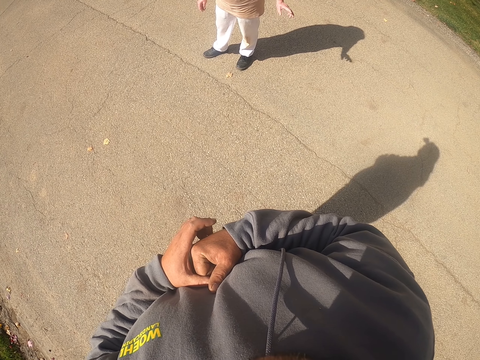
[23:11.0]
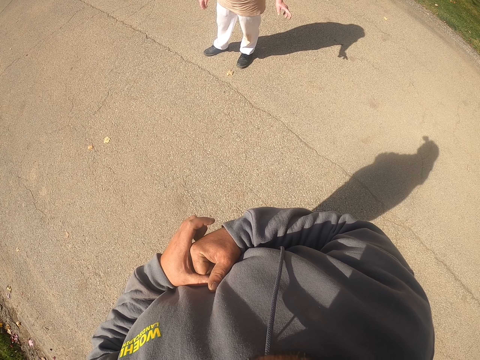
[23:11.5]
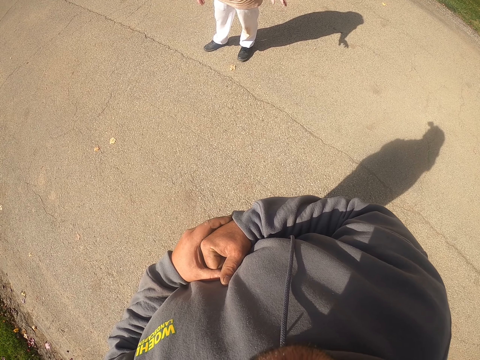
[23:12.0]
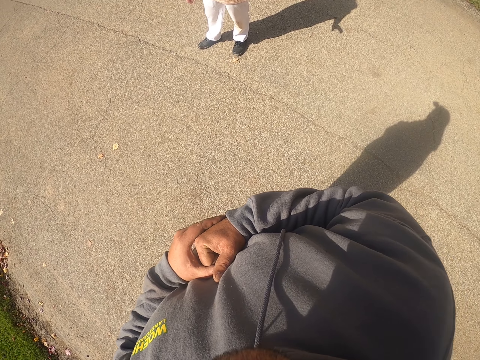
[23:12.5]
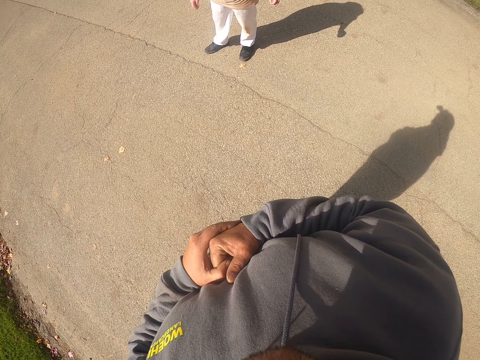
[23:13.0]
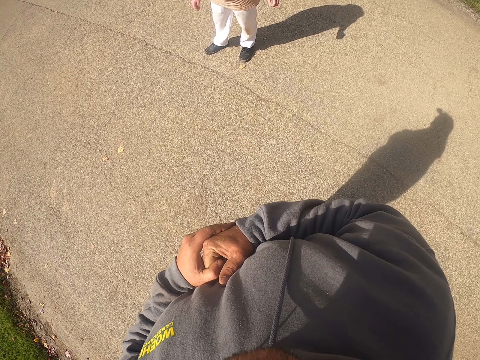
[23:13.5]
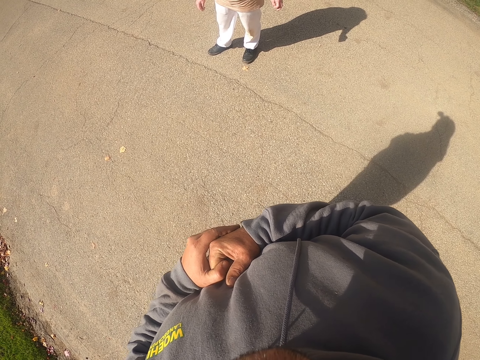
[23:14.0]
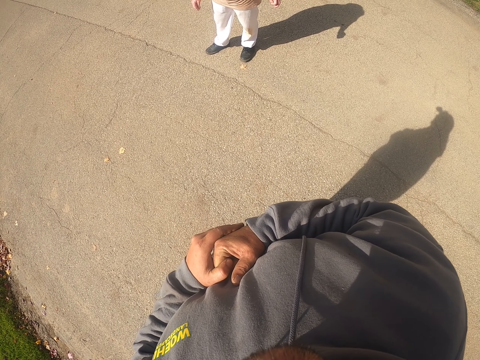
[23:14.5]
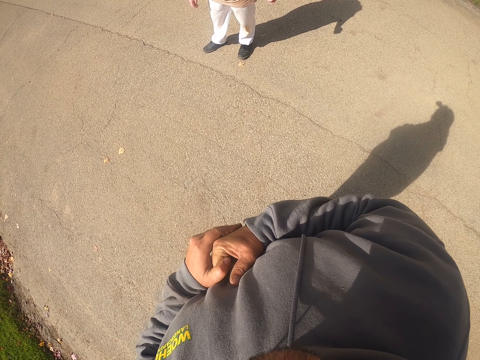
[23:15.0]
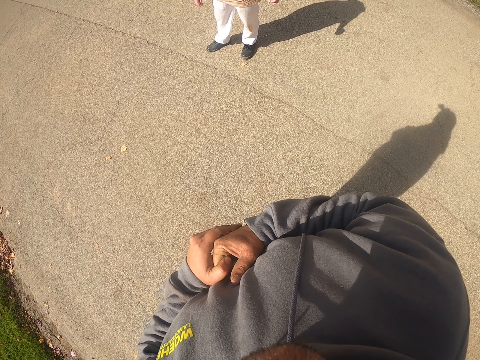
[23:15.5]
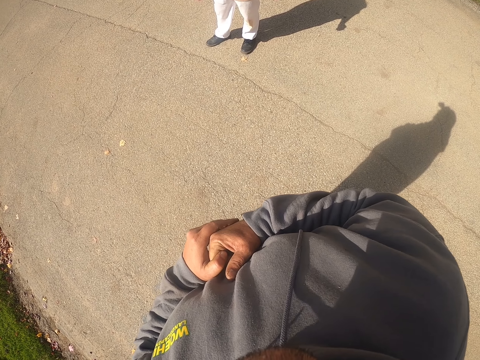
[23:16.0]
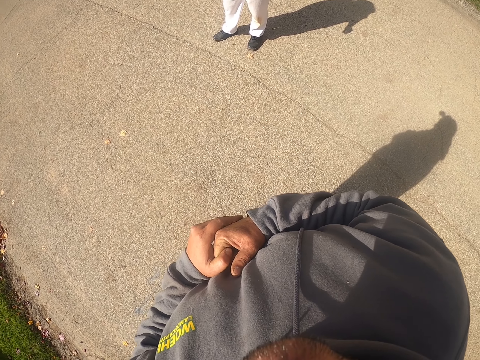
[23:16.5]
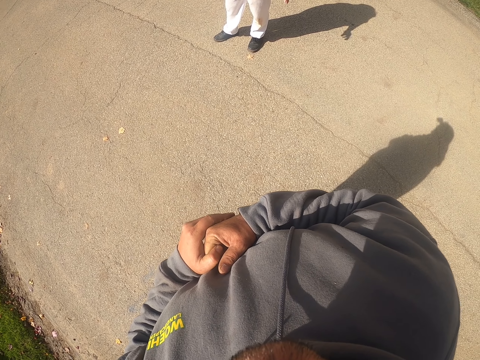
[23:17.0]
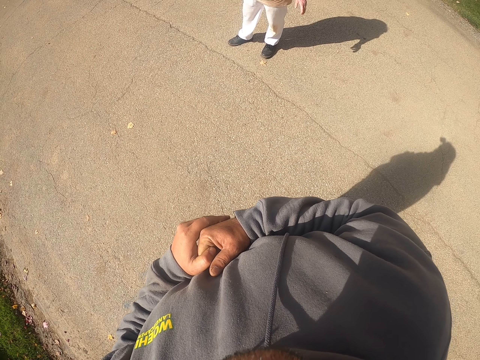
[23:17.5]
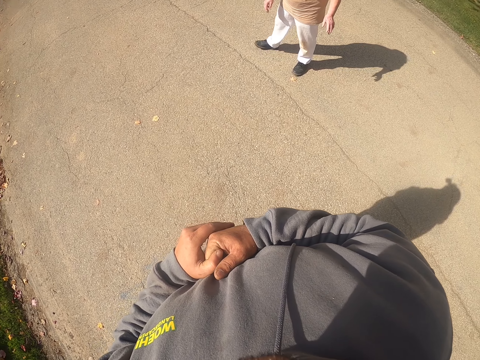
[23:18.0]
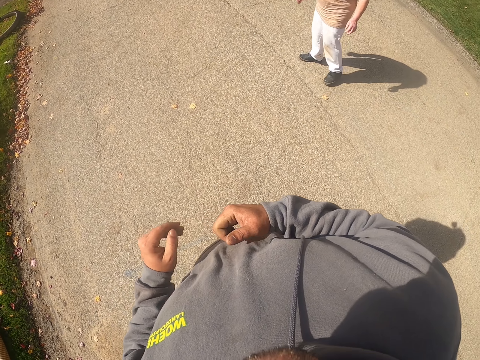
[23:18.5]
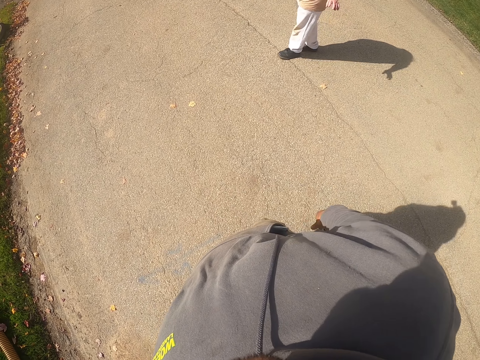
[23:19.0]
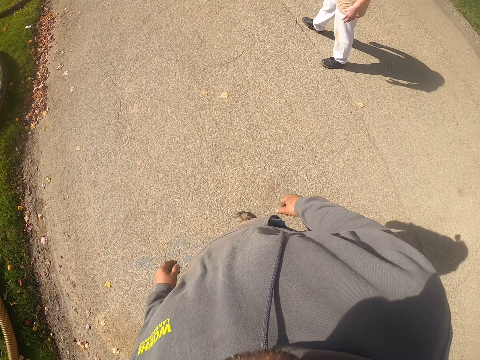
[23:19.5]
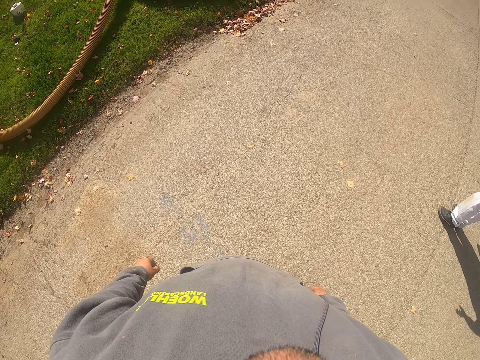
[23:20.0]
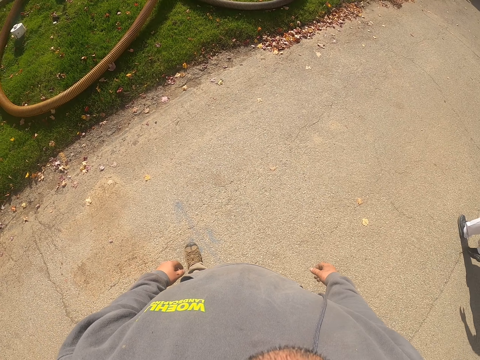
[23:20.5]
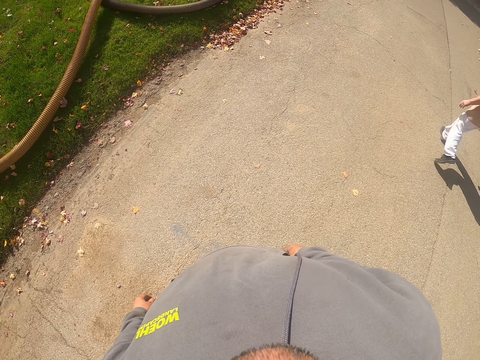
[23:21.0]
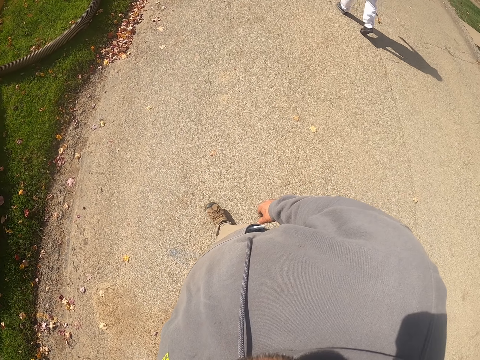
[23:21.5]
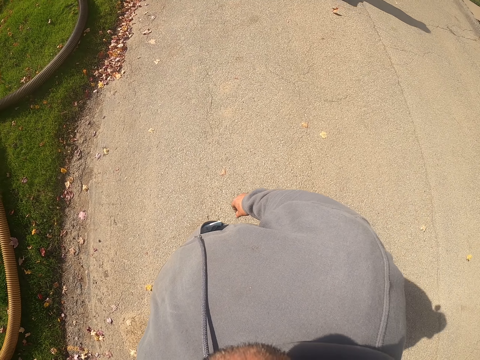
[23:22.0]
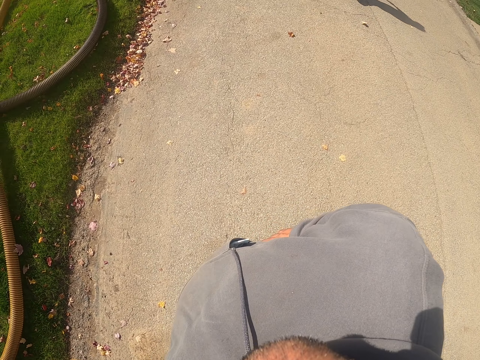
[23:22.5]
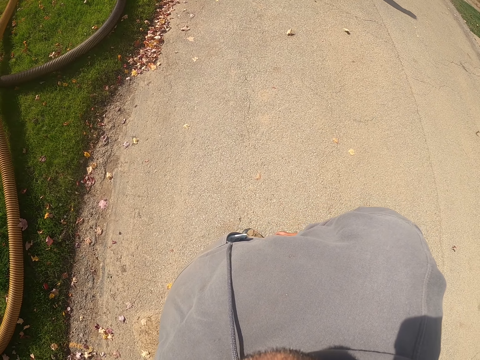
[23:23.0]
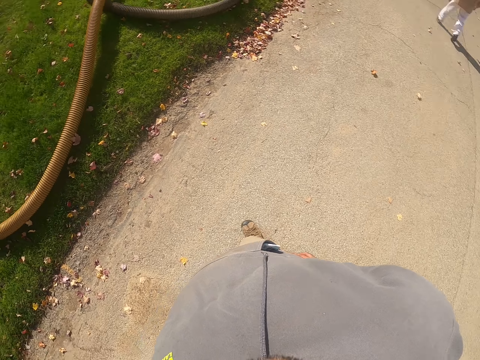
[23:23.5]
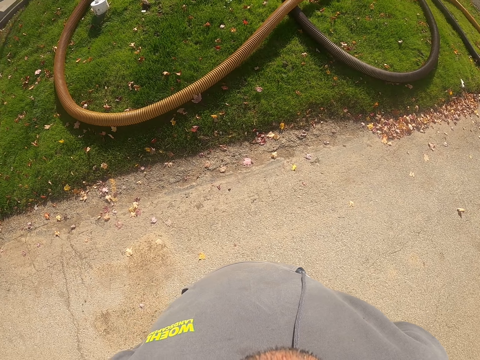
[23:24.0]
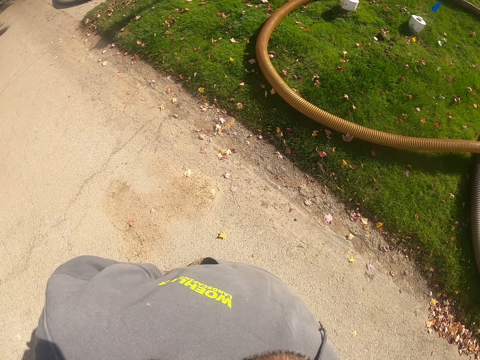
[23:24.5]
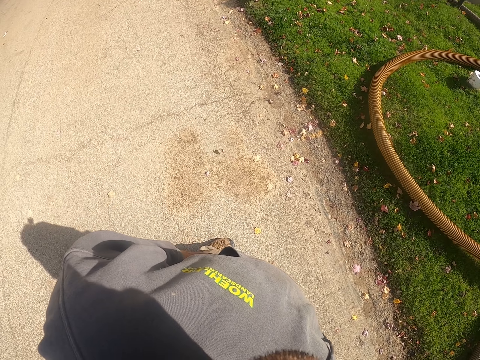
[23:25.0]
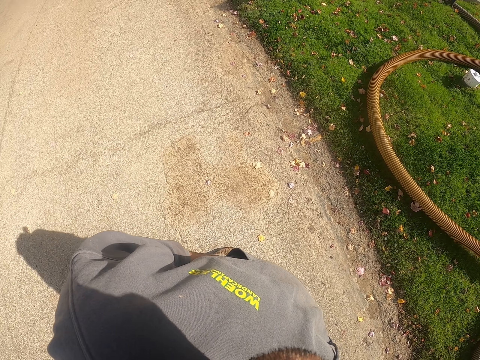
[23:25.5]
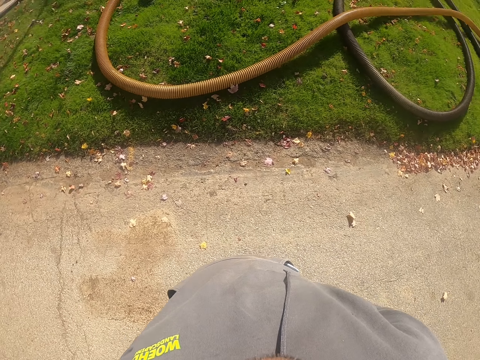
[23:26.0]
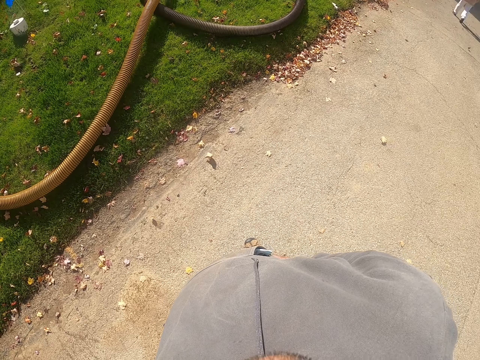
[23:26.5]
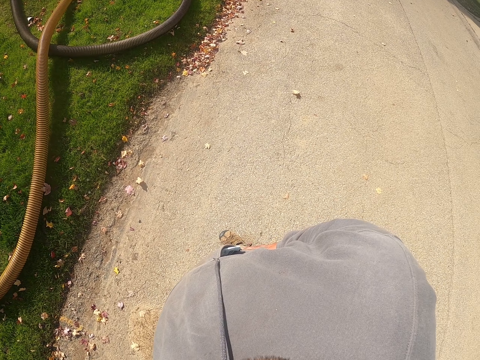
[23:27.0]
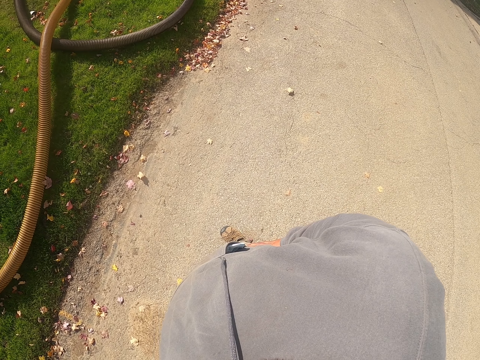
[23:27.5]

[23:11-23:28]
The camera wearer holds his hands together. A lady walks around the compound. The camera wearer walks around the compound. He walks on the walkway.

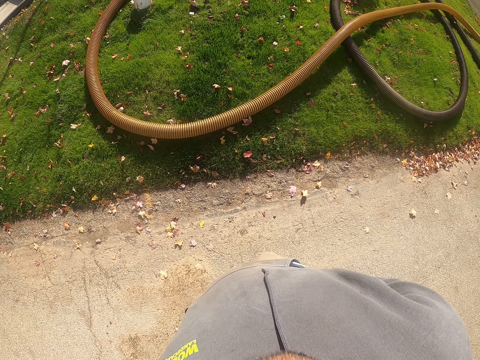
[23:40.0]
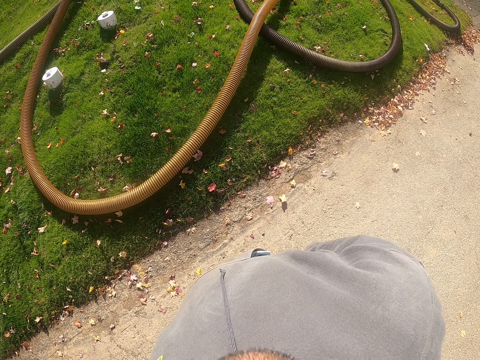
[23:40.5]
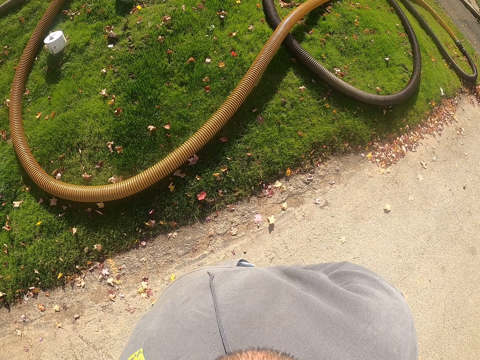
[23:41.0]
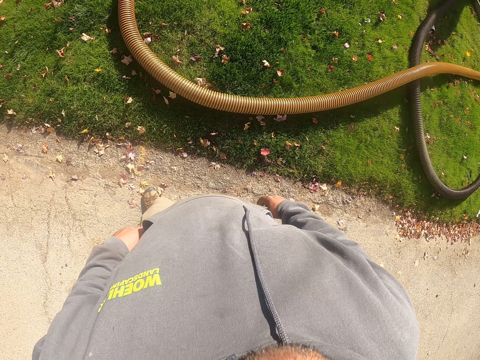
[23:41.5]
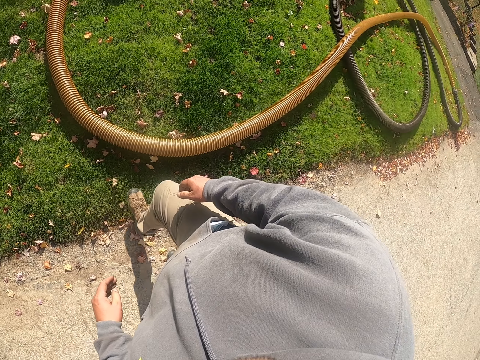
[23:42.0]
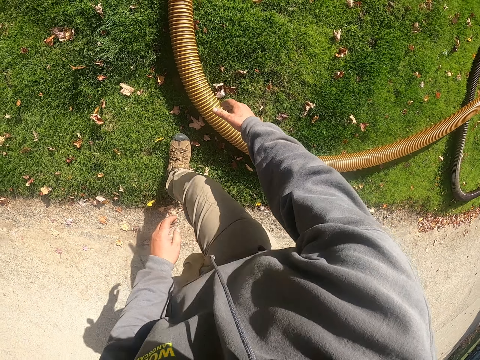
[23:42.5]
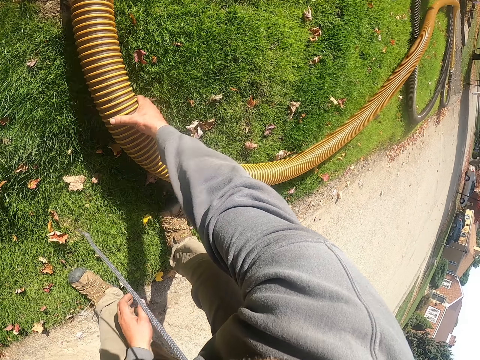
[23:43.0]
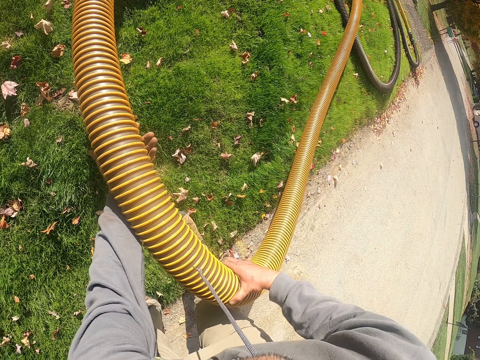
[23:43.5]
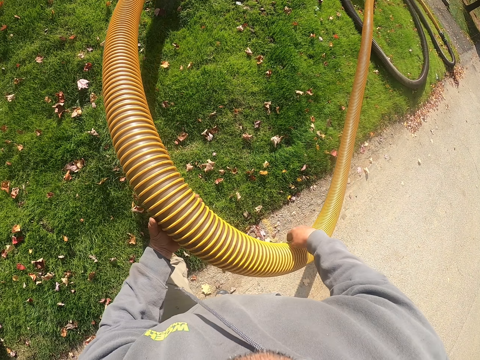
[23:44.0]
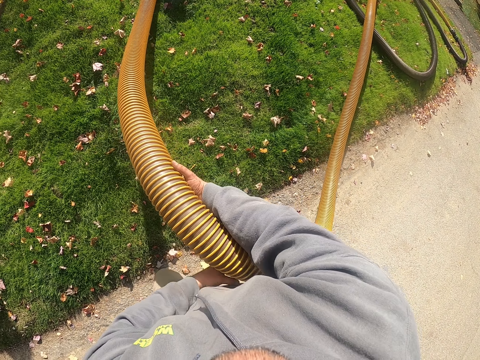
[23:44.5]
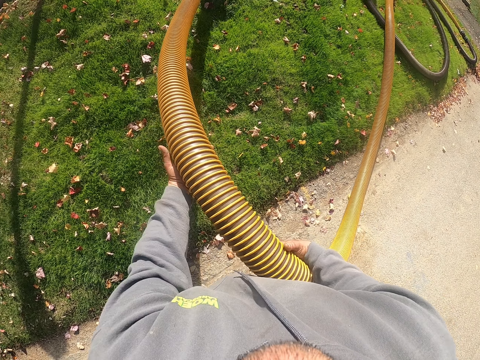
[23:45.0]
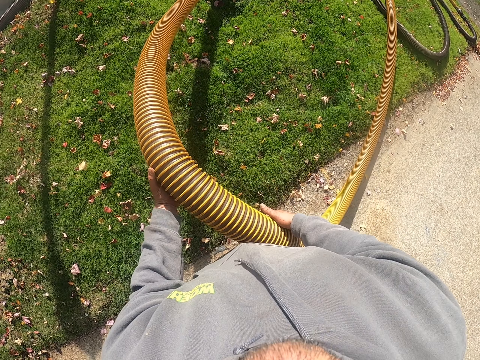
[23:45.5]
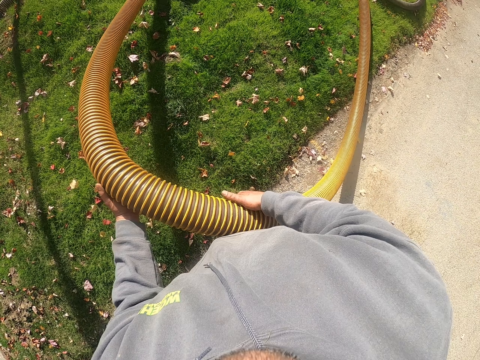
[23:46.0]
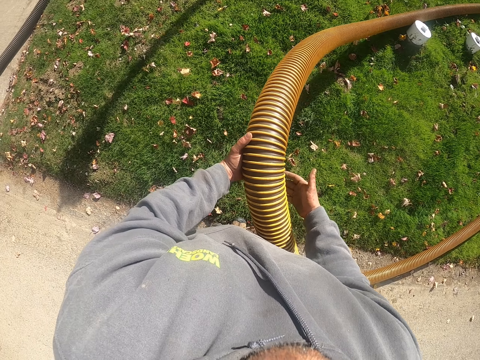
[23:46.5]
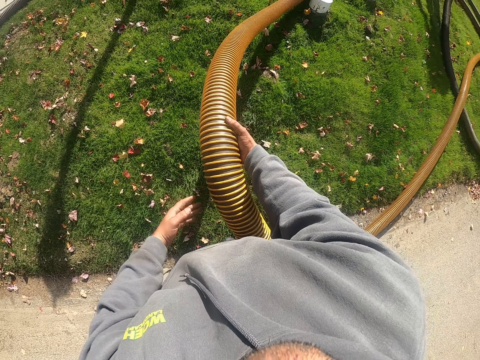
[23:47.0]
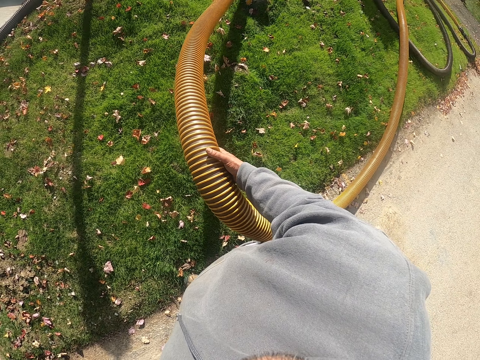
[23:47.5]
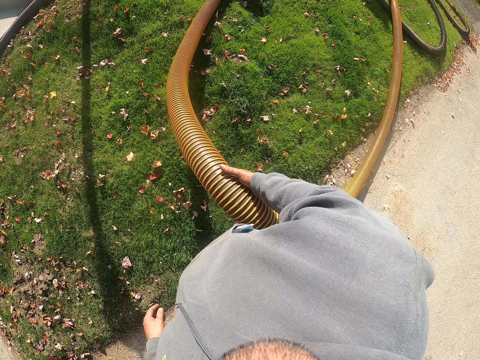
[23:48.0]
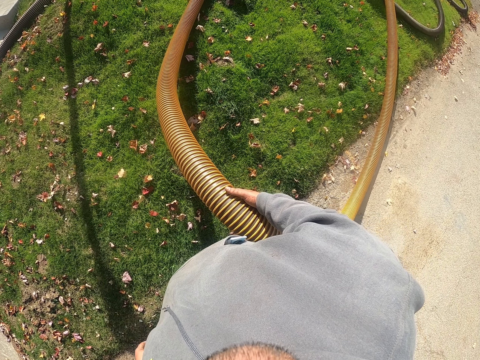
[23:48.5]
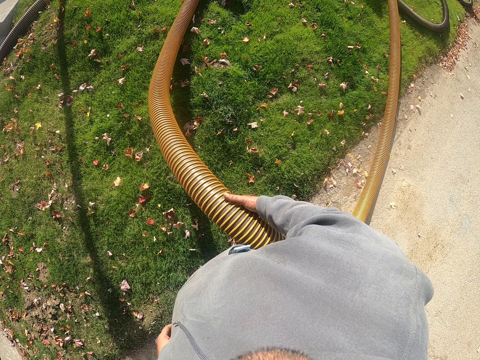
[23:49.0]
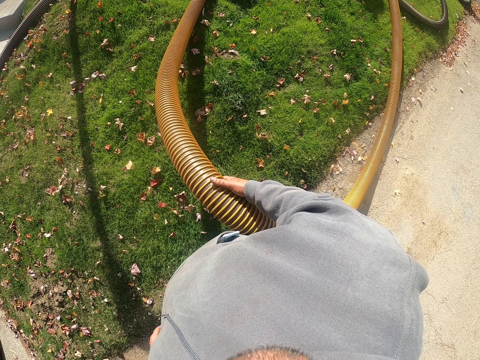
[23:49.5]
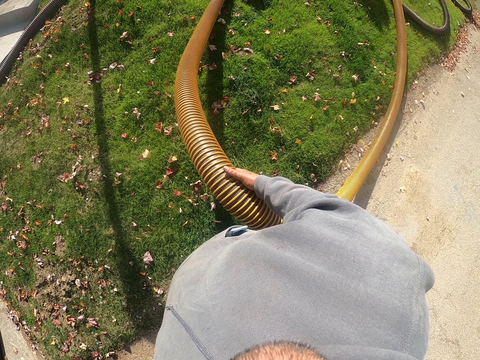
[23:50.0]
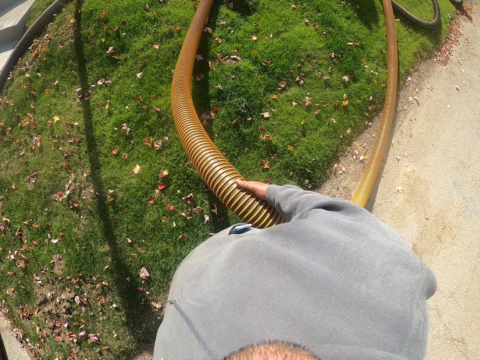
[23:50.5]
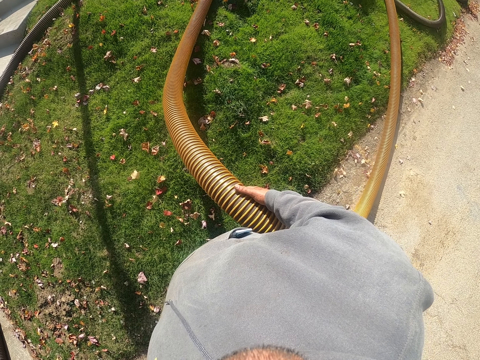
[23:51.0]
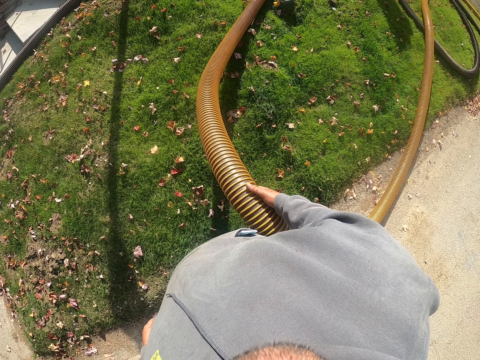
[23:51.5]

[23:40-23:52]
The camera wearer walks around the compound. They step on the grass. They pick up the pipe and pull the pipe. They hold the pipe with both hands. They hold the pipe with the right hand.
